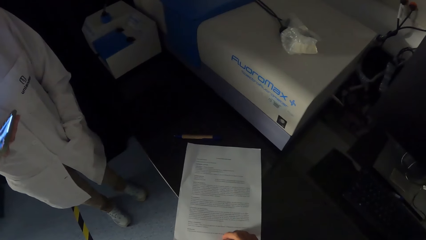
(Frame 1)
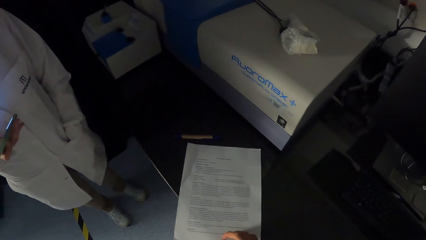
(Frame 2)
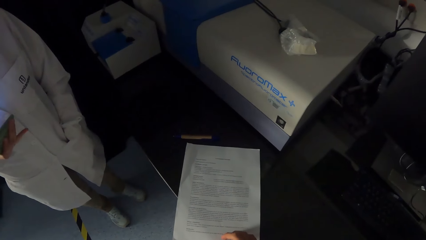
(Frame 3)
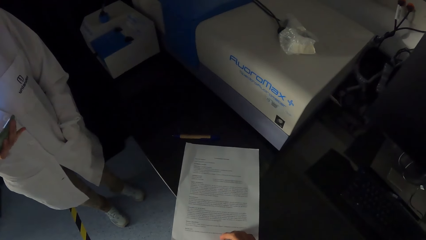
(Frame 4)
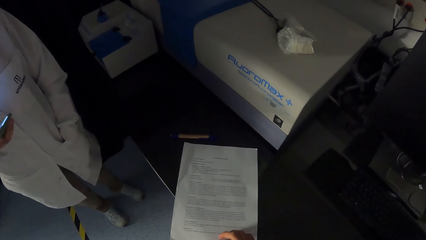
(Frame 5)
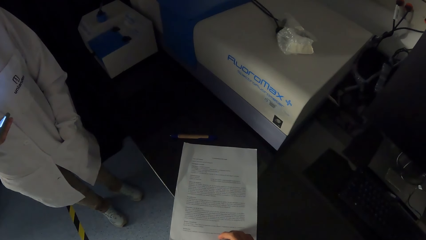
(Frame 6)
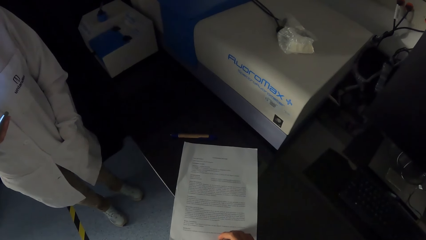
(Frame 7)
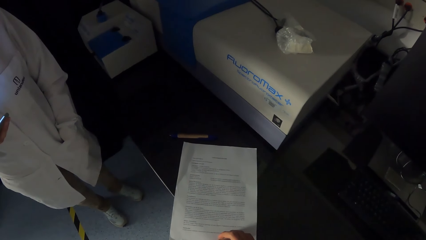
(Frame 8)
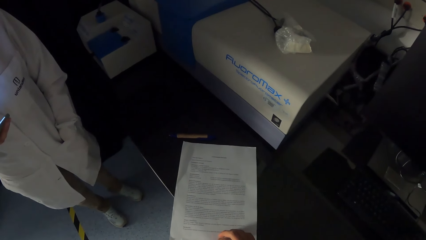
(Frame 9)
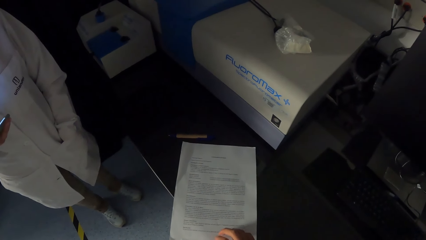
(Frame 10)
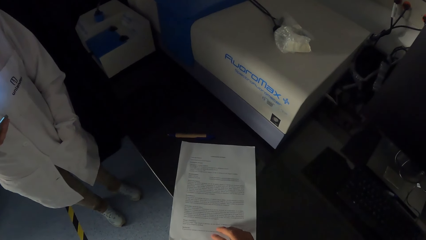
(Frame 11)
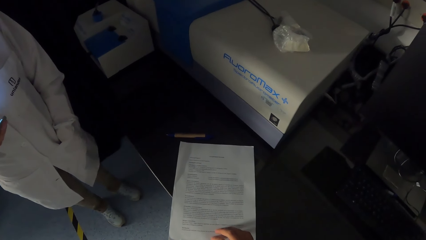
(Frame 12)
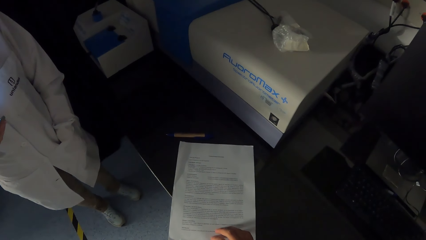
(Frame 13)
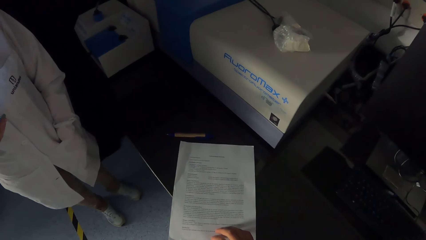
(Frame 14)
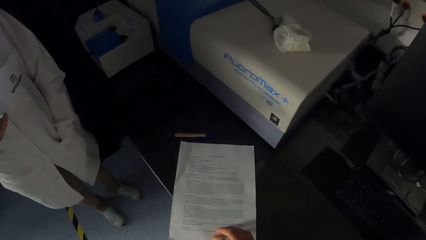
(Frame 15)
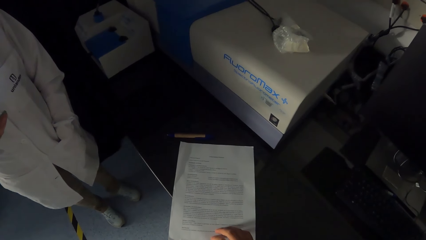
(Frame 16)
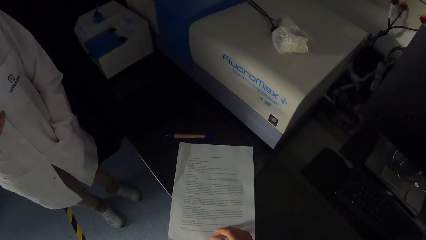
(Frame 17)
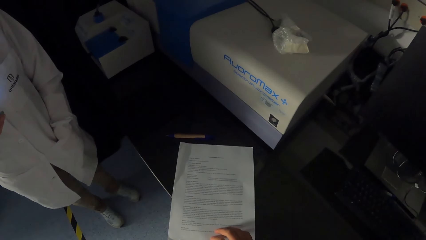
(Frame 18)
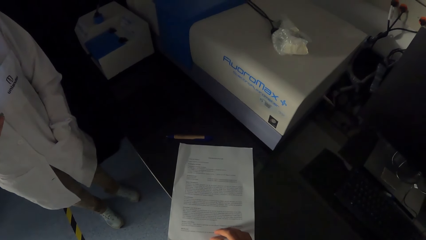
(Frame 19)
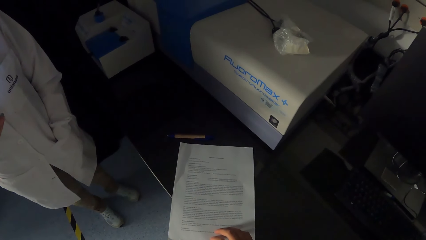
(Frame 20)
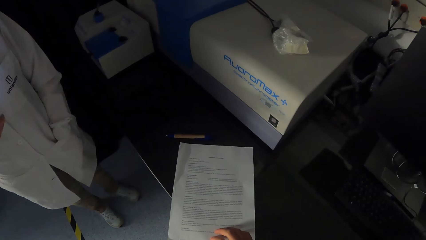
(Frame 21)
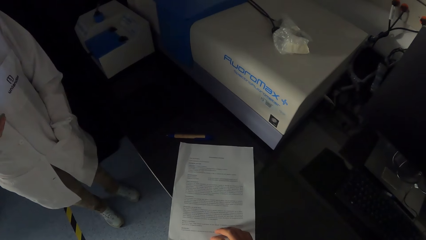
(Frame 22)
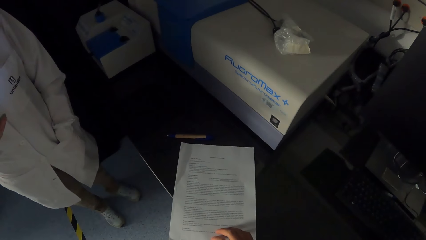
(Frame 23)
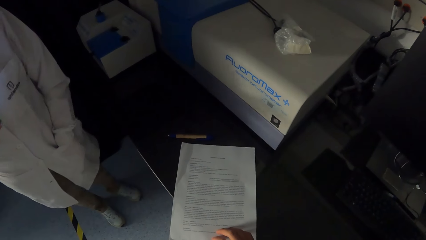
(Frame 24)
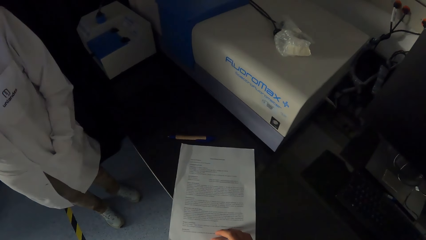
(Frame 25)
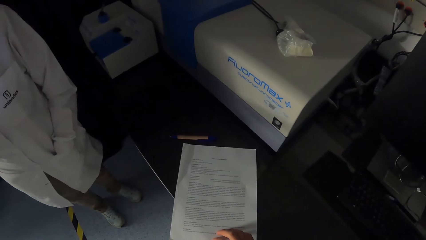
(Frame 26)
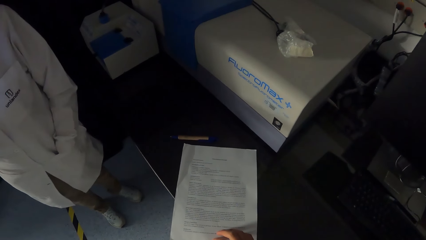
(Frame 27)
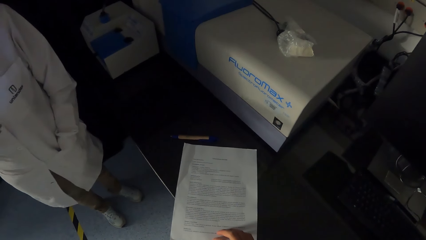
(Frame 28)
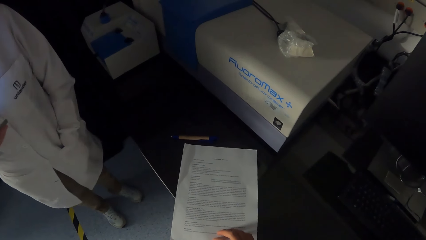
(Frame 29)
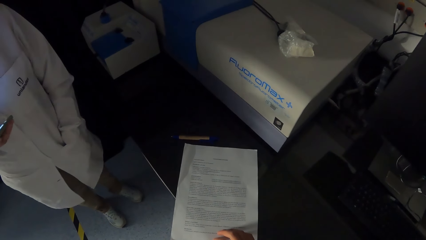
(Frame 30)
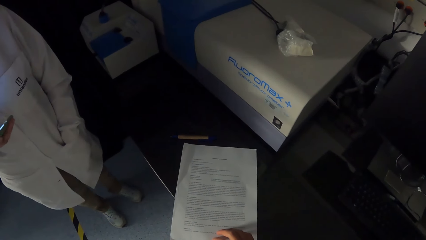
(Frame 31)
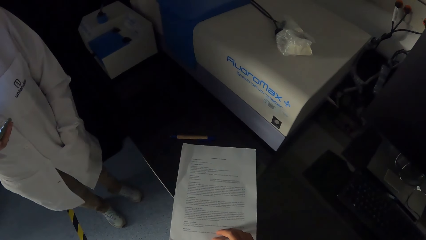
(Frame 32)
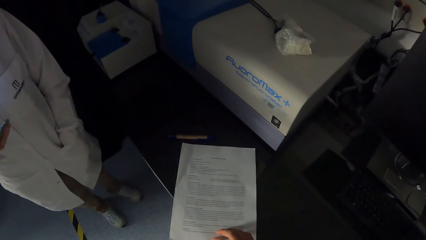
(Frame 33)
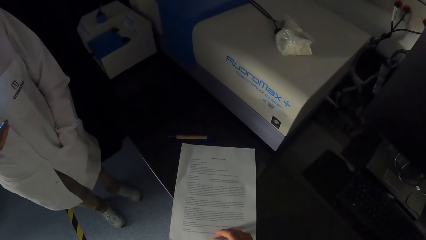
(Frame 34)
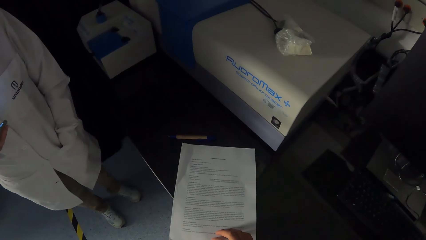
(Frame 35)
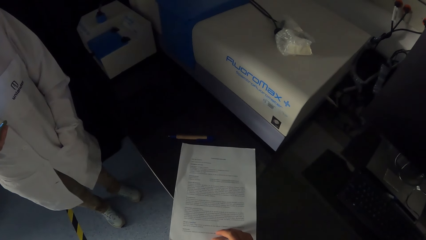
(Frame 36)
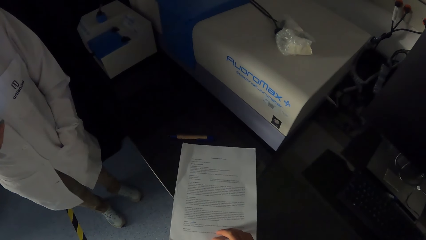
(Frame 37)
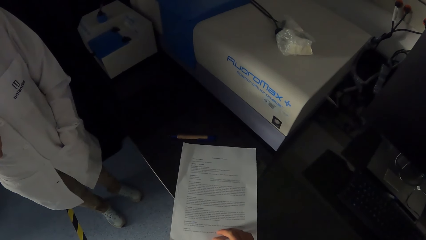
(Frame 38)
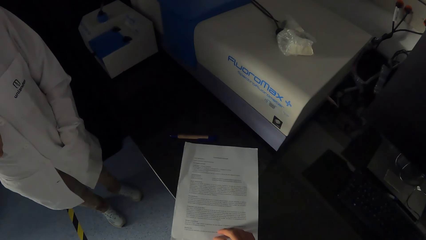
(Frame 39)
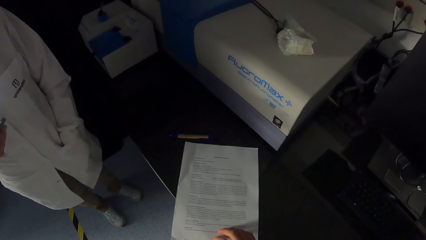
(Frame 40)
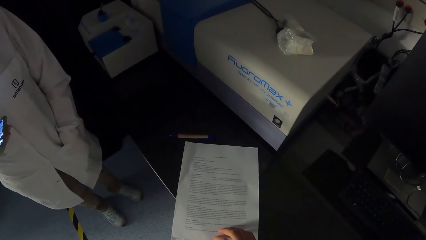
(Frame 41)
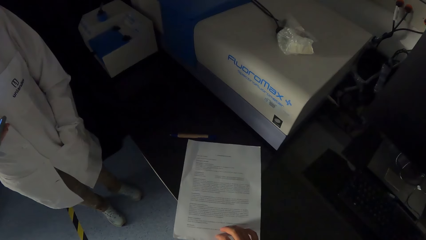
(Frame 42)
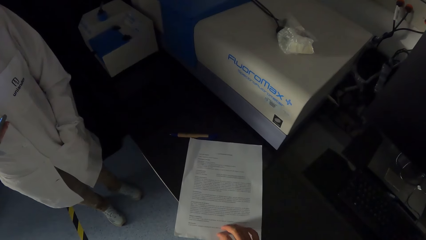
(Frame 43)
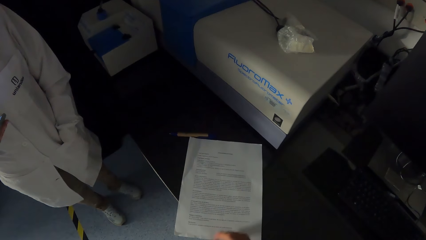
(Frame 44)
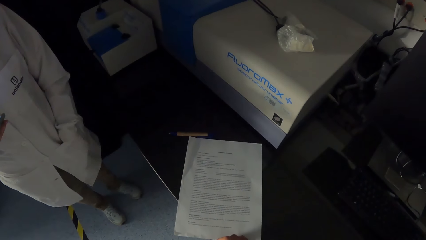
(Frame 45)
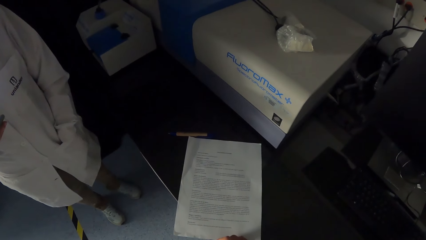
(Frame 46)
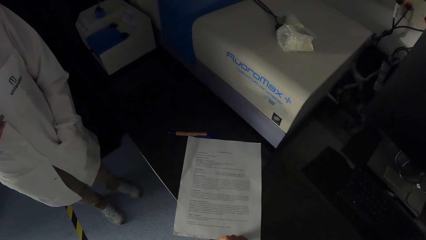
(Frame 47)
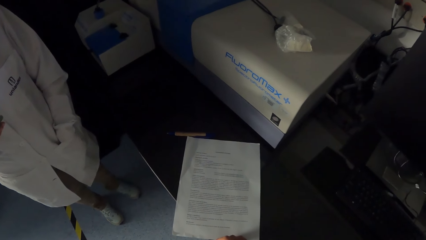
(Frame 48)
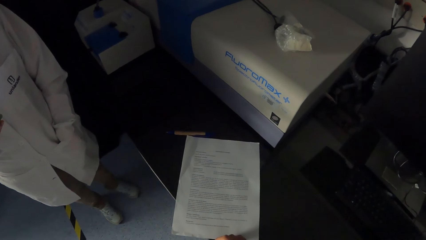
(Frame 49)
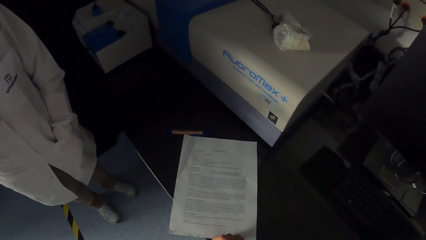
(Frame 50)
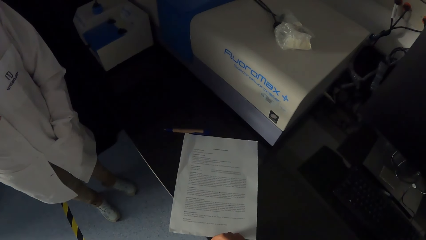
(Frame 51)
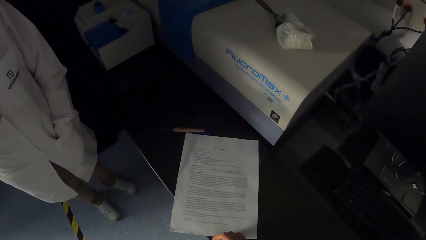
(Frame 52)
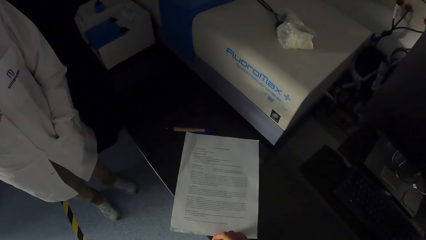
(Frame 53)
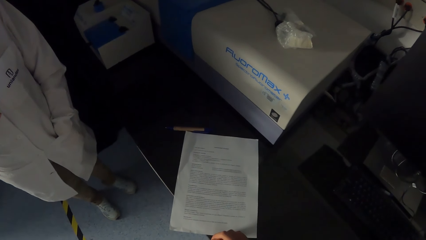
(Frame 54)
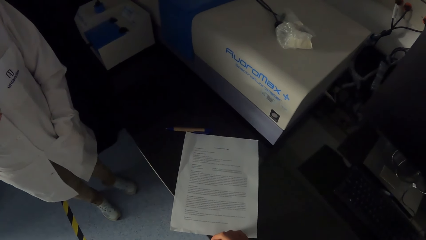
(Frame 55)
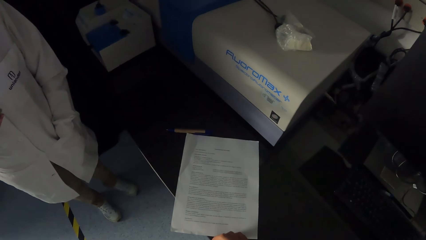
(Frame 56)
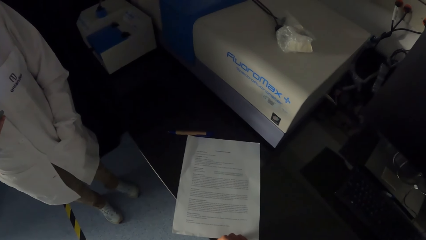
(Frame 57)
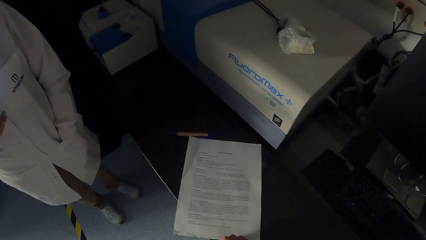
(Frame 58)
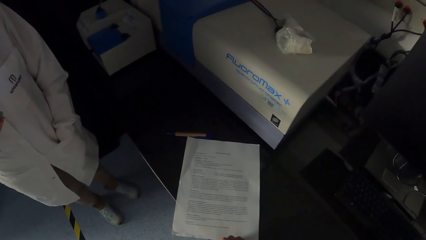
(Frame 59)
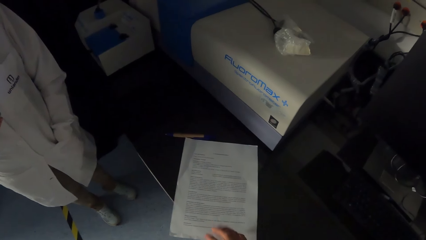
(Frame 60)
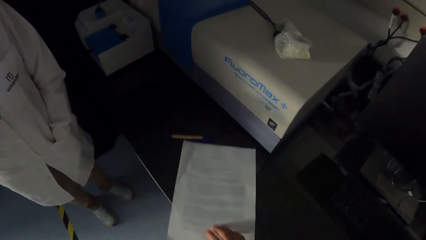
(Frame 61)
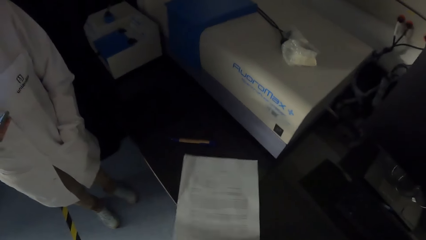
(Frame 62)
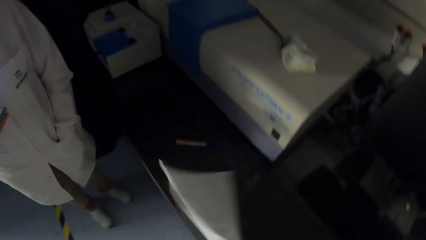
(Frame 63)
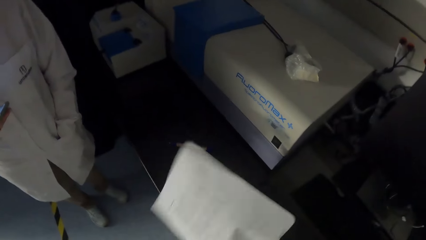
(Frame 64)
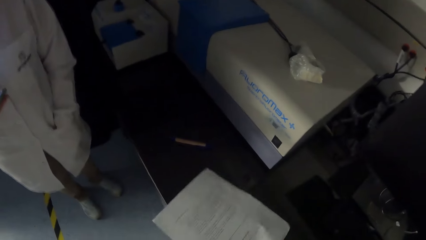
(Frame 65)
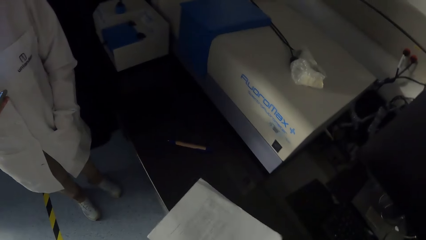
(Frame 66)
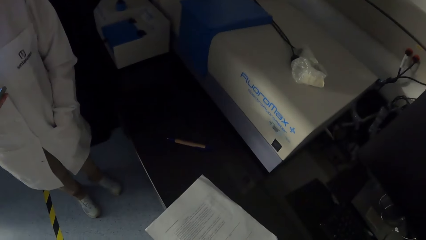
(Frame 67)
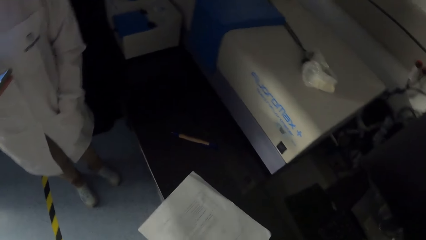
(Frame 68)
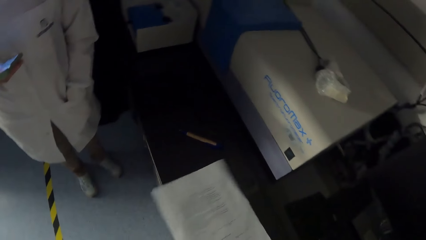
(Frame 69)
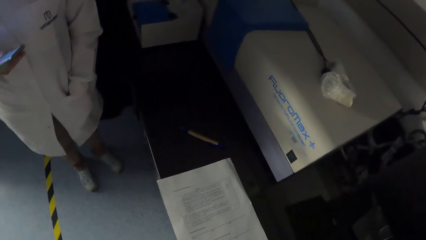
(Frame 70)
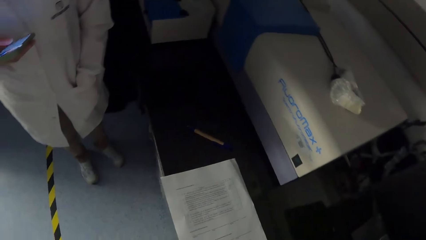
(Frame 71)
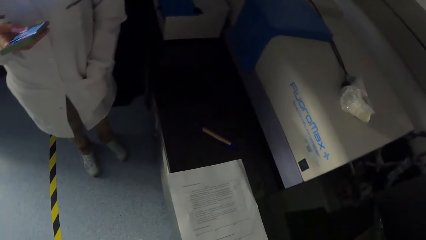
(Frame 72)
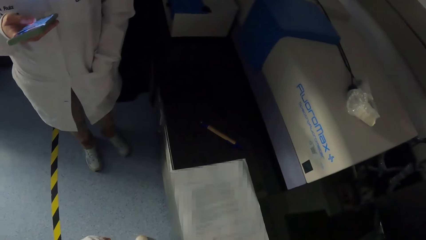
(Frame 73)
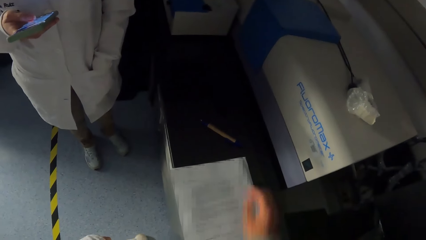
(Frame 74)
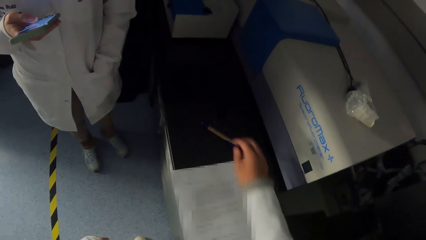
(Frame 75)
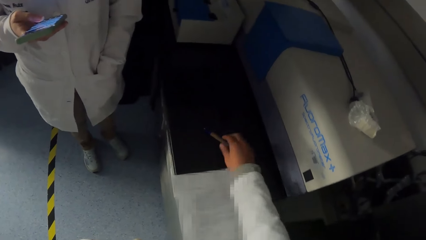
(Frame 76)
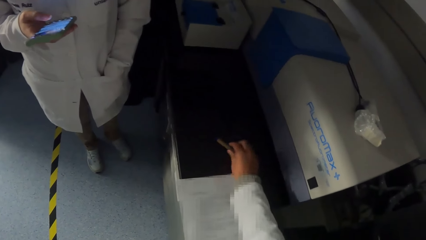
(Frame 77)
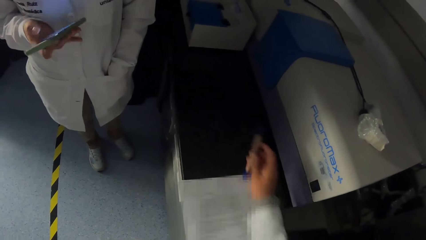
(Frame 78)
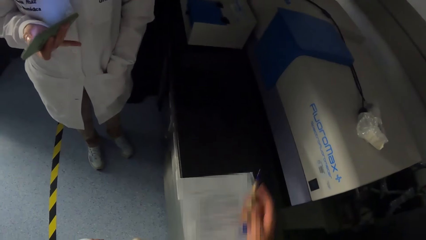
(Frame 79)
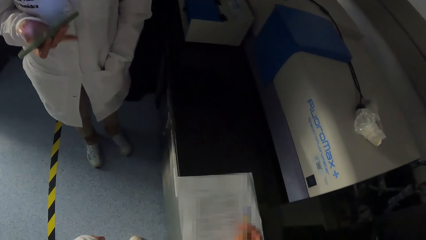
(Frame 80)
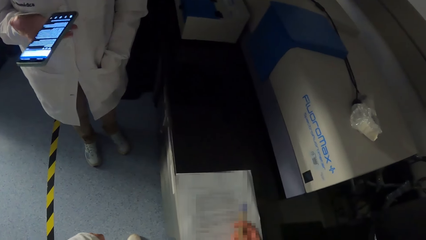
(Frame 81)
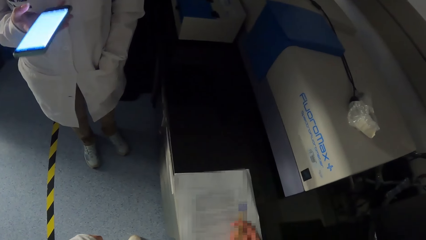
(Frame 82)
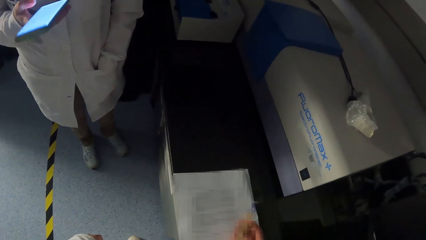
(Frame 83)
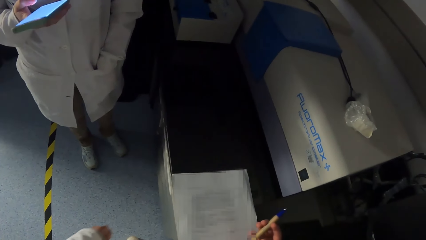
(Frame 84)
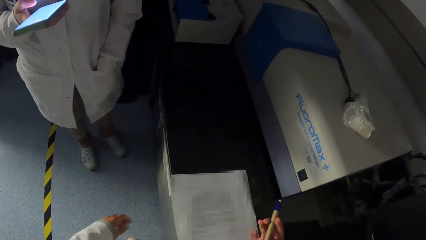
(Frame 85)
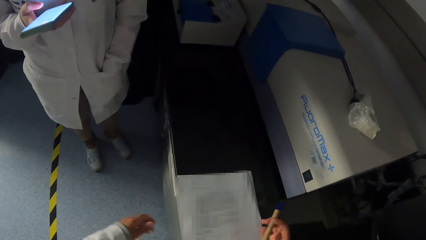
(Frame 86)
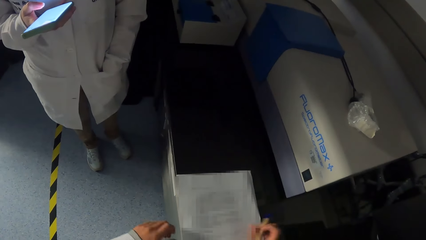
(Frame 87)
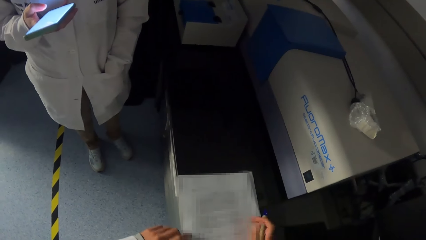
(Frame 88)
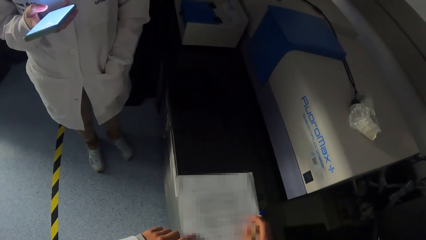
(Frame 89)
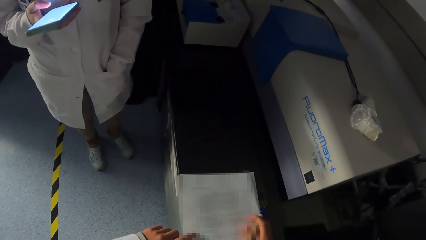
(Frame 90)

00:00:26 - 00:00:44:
The camera wearer touches the paper on the table with her right hand. She shifts the paper on the table with her right hand. She lifts her right hand from the paper on the table. She touches the paper. She picks the paper from the table with her right hand. She turns over the paper on the table with her right hand. She drops the paper on the table with her right hand. She picks the pen from the table with her right hand. She touches the paper on the table with her right hand.
